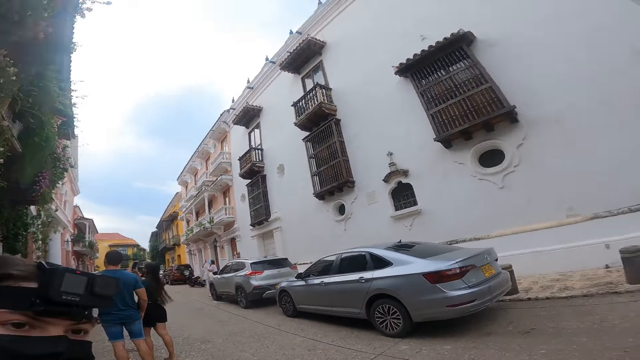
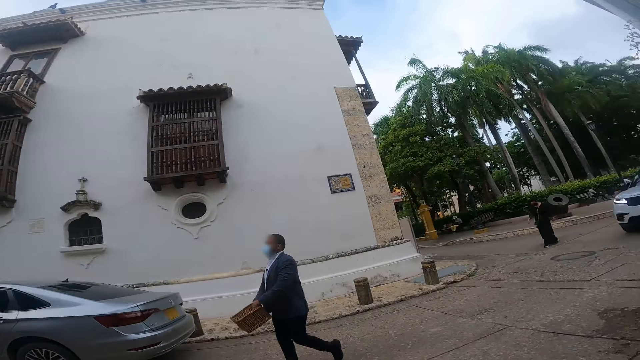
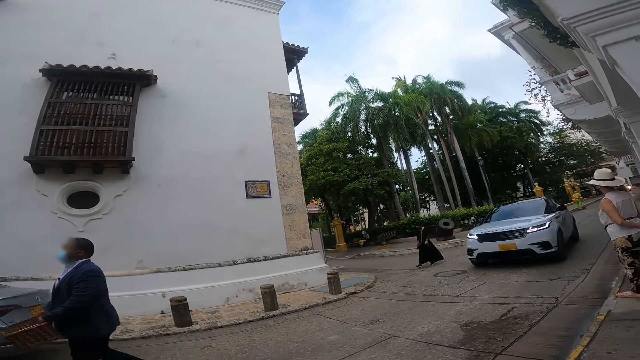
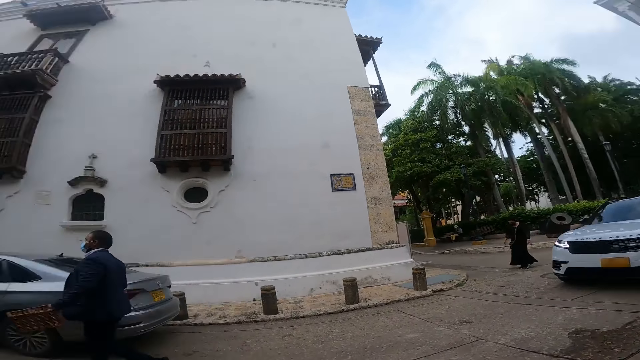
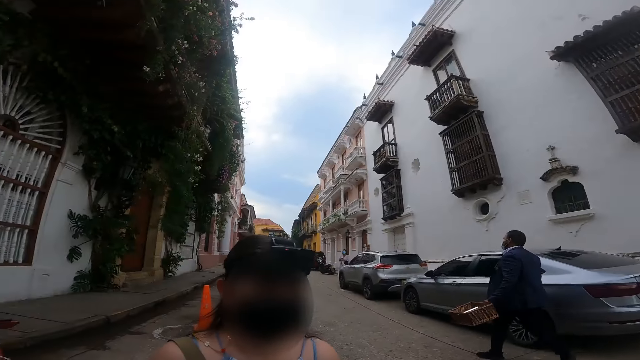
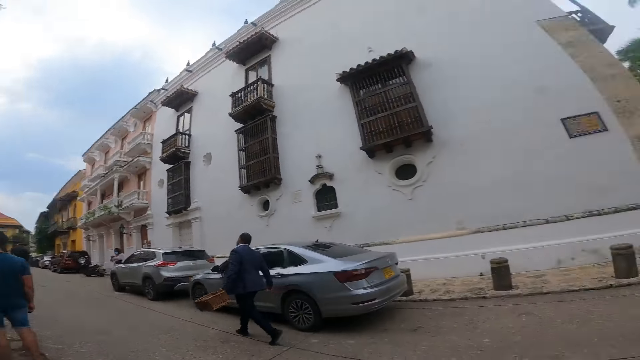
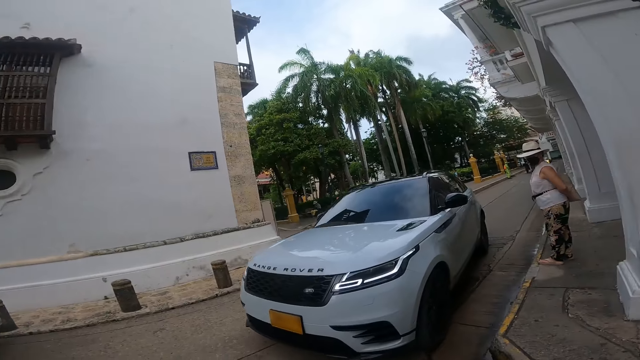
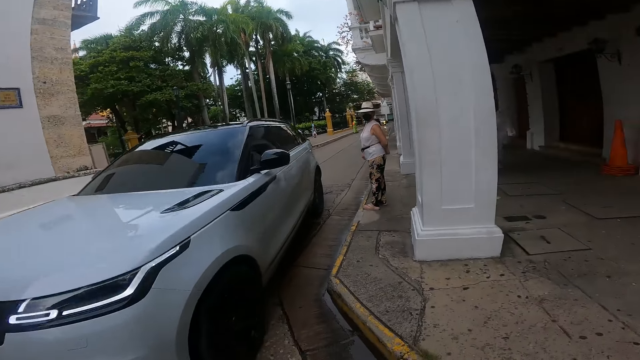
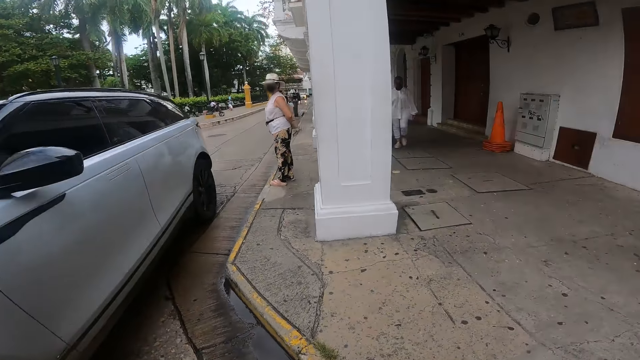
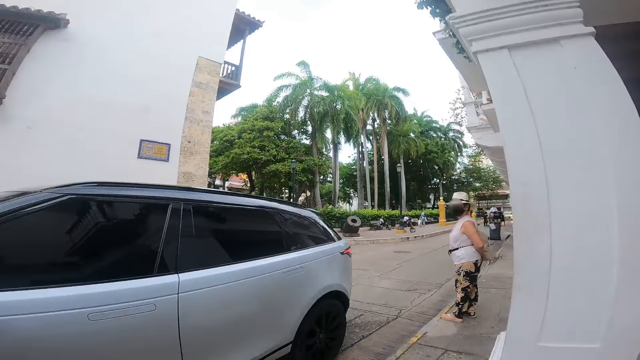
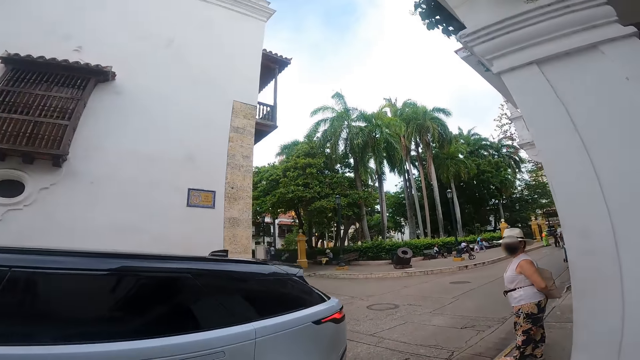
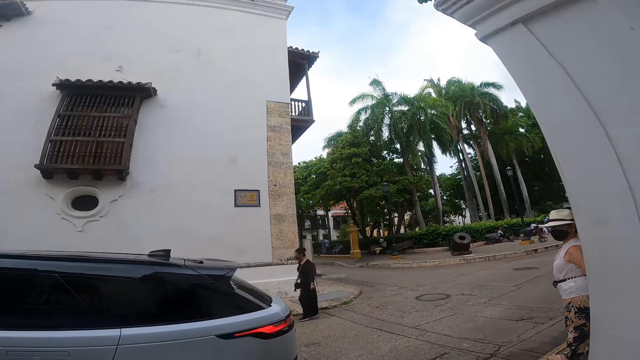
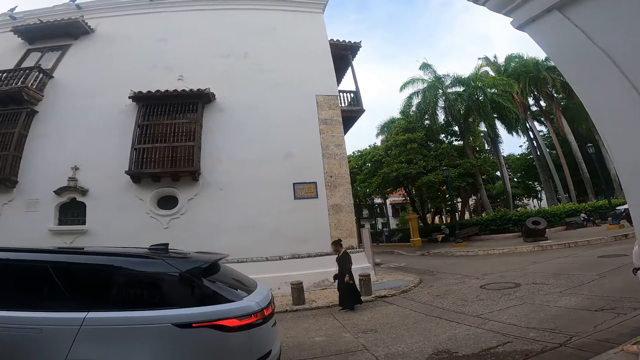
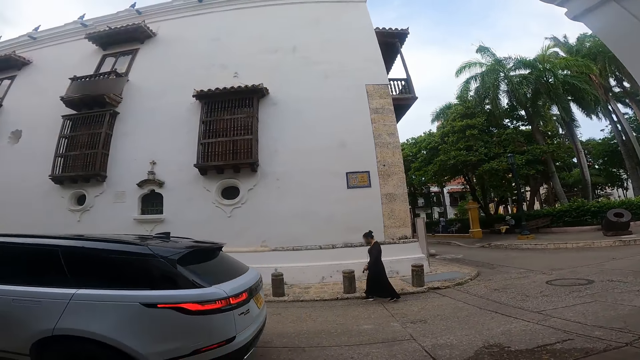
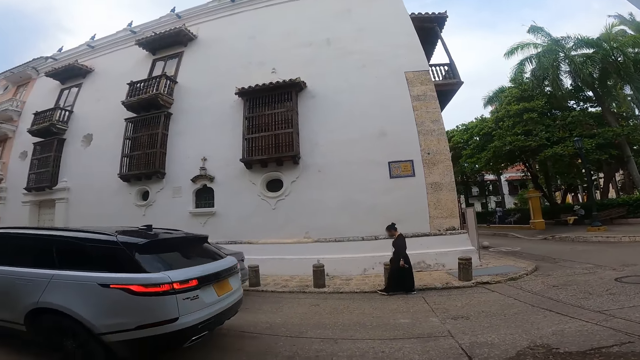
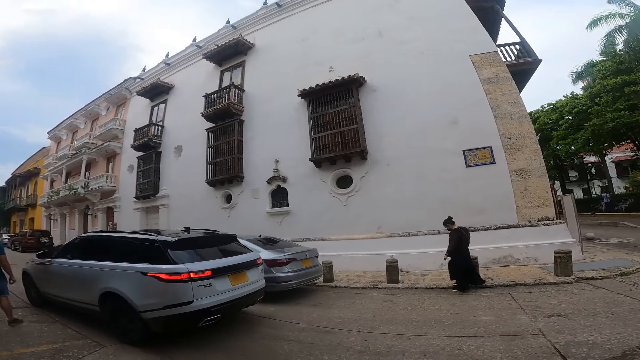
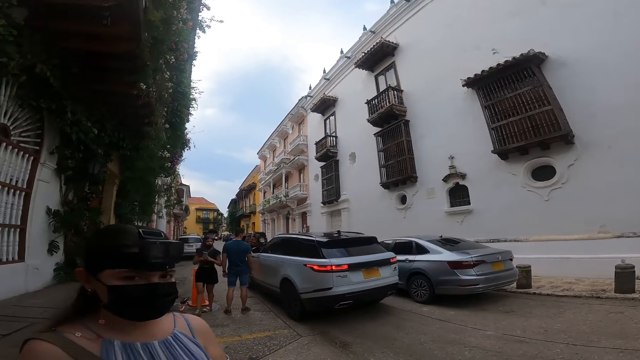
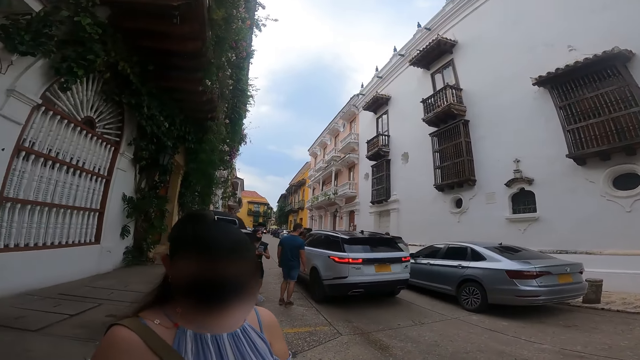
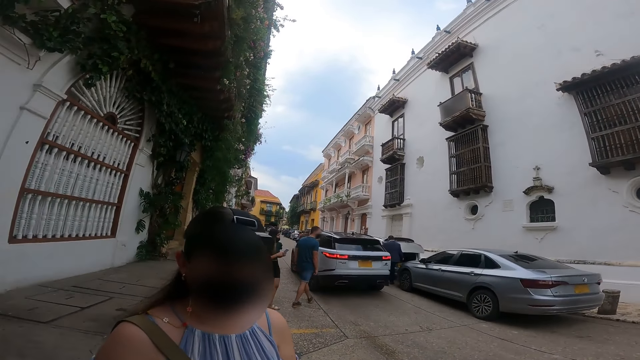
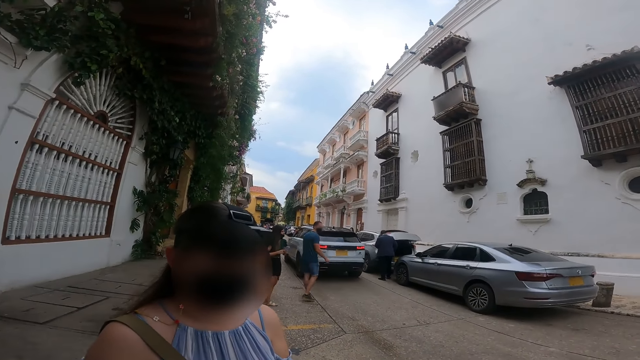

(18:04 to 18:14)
A person moves around. The camera wearer moves around.

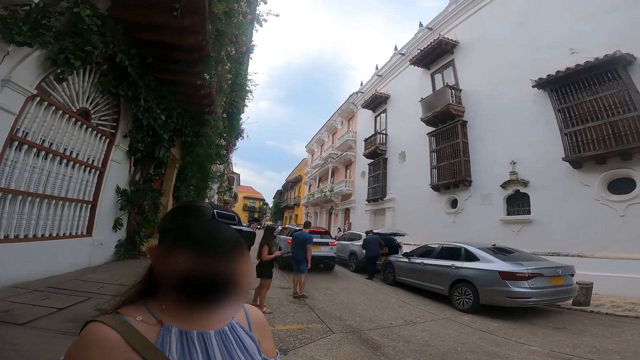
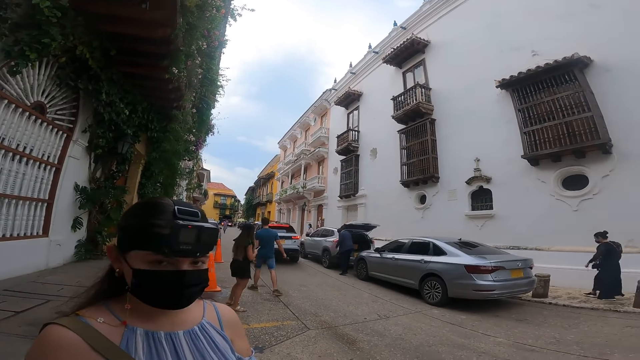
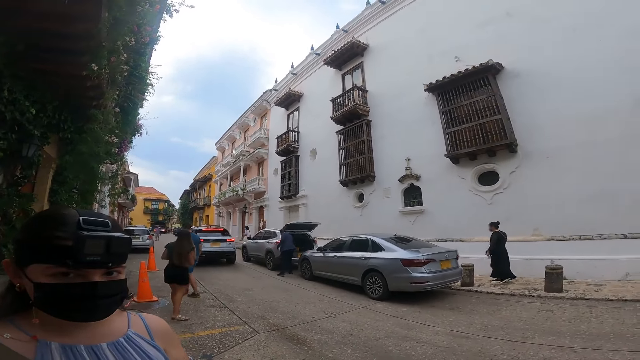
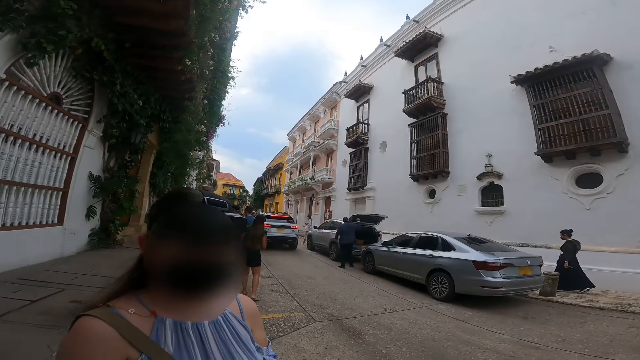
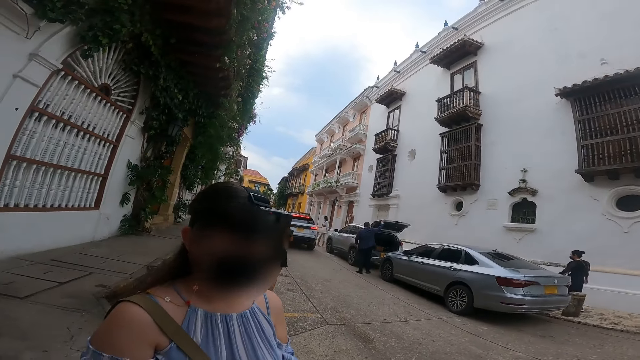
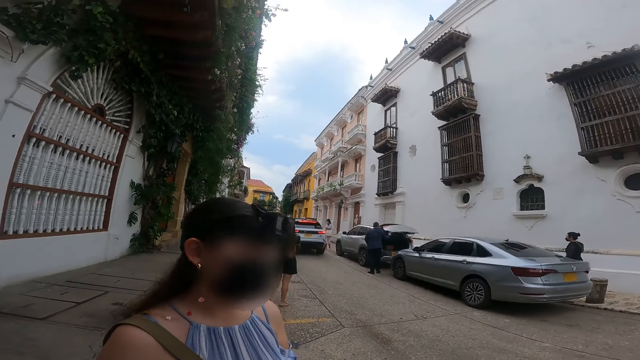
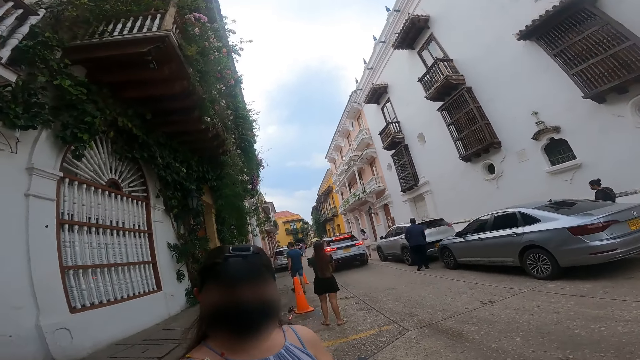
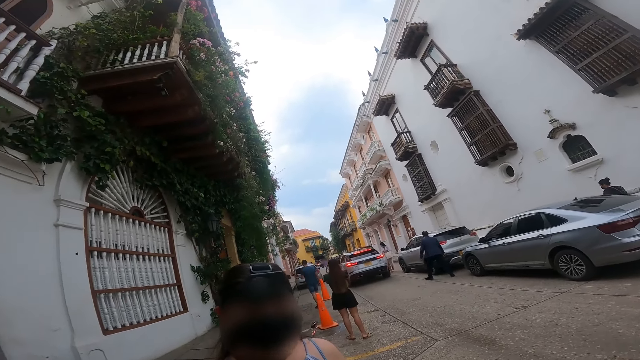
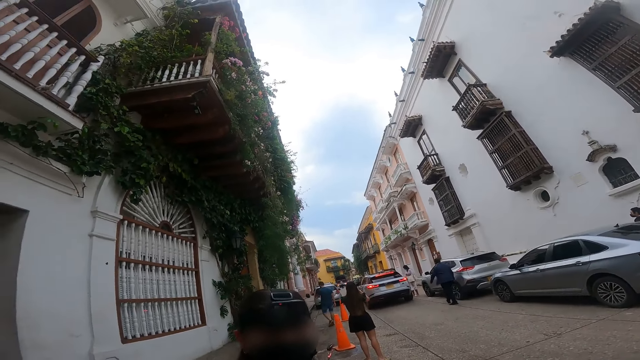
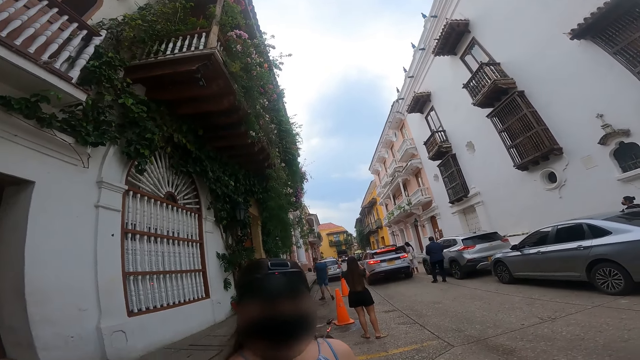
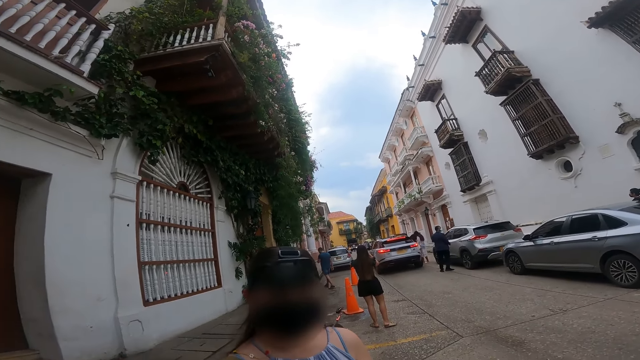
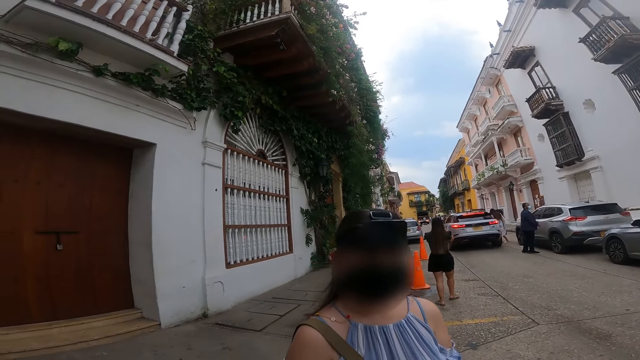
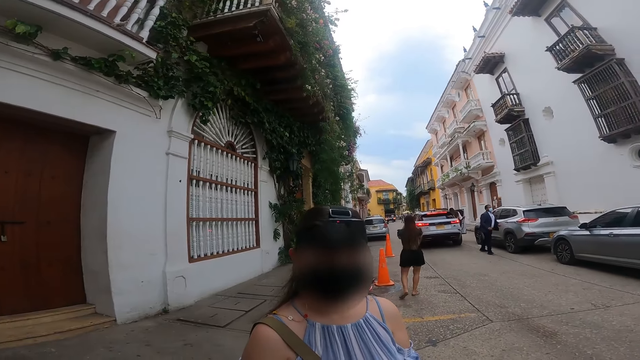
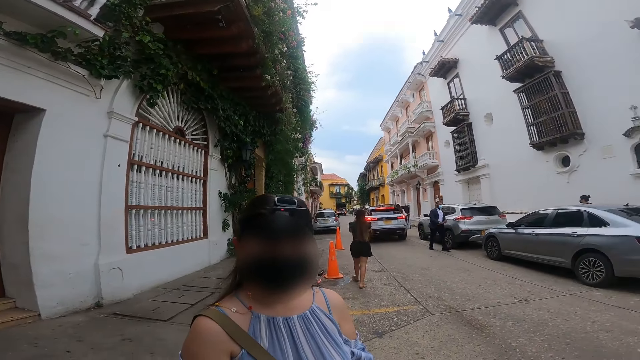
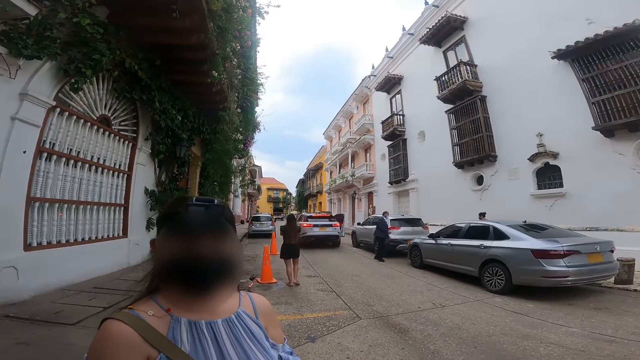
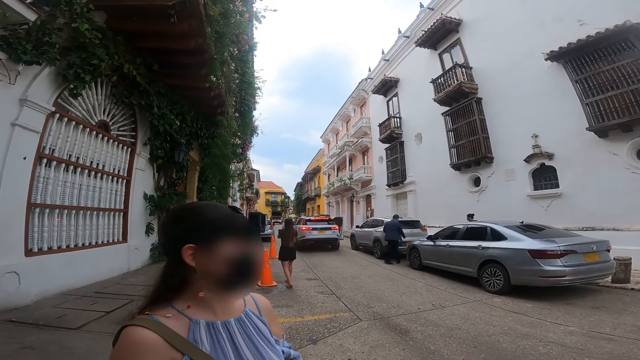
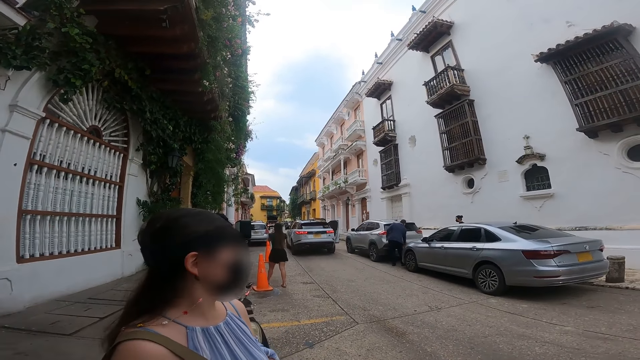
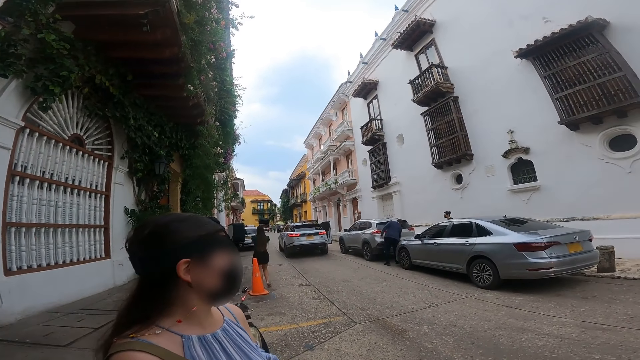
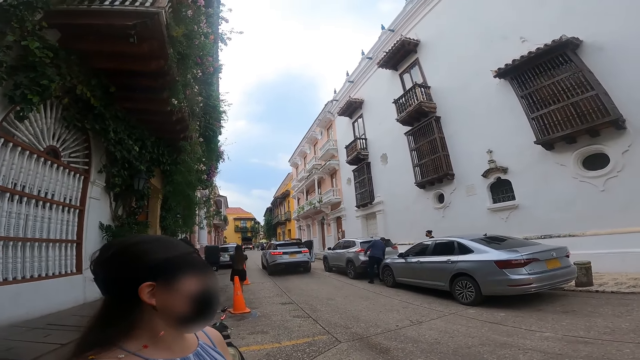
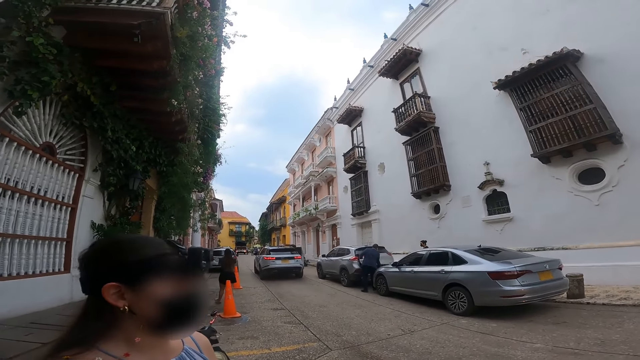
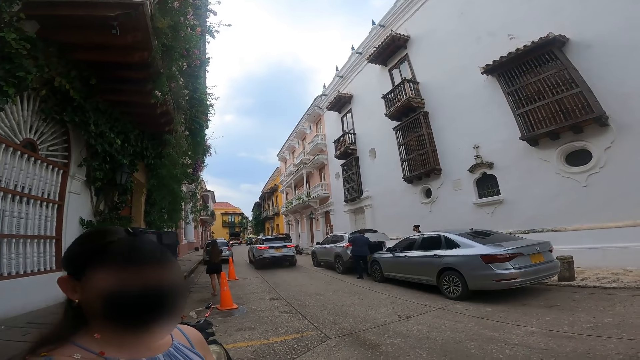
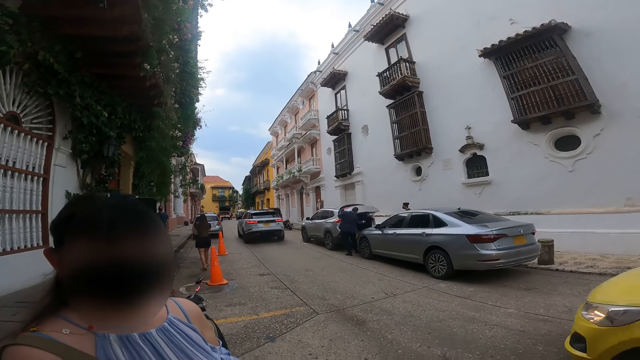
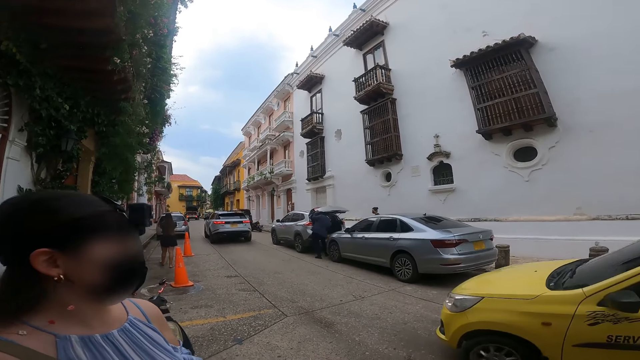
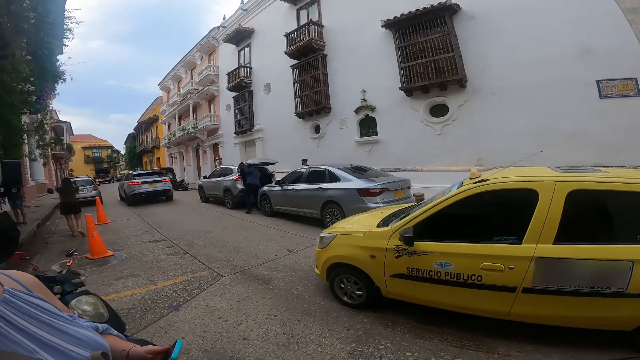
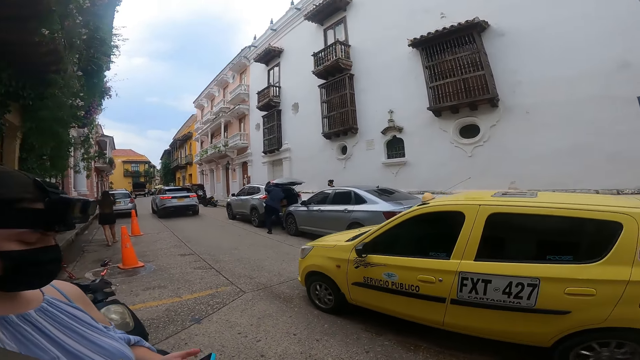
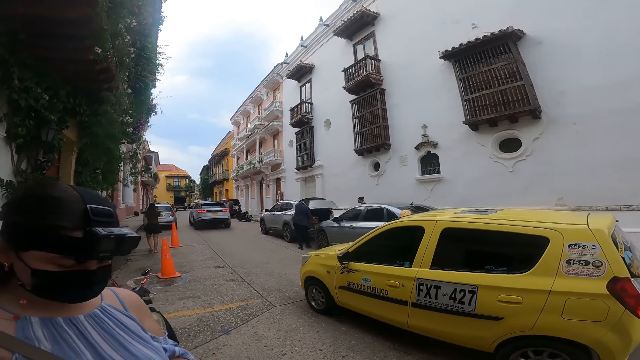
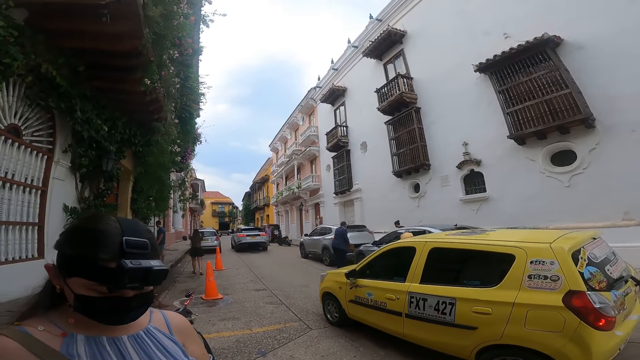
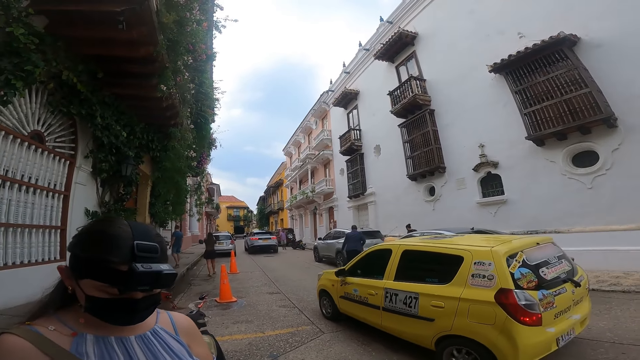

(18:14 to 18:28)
A lady interacts with the camera wearer. The camera wearer looks around a building. The lady looks around the building. The lady interacts with the camera wearer. A car drives past the camera wearer. The lady holds a phone with her left hand.
